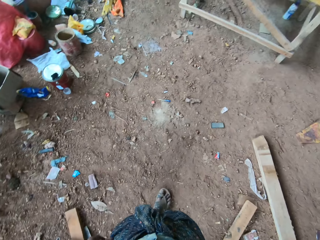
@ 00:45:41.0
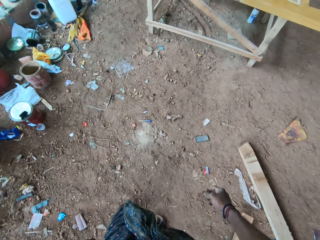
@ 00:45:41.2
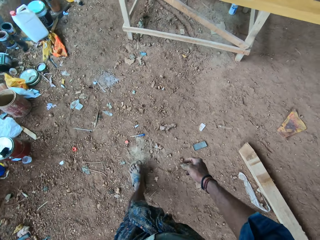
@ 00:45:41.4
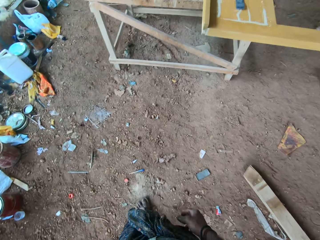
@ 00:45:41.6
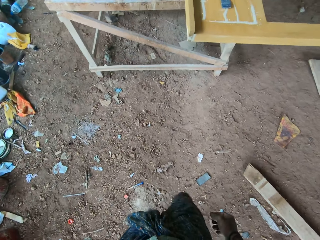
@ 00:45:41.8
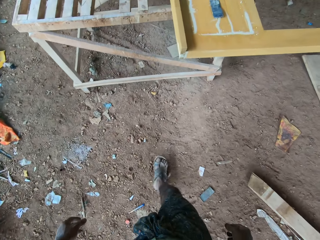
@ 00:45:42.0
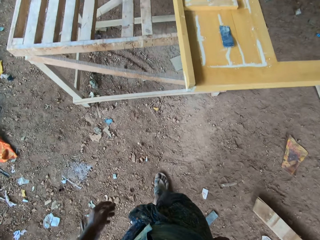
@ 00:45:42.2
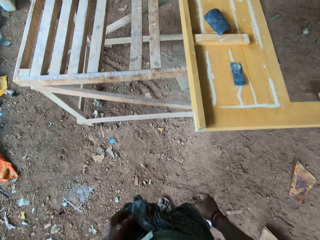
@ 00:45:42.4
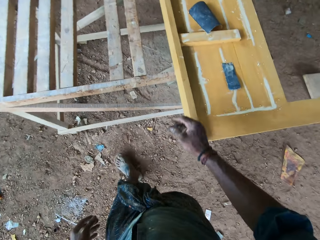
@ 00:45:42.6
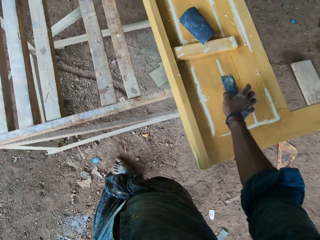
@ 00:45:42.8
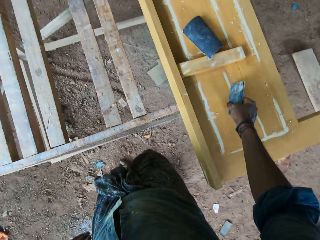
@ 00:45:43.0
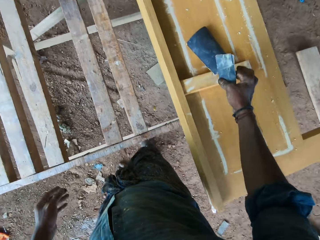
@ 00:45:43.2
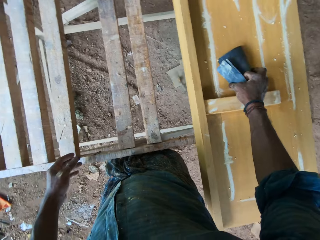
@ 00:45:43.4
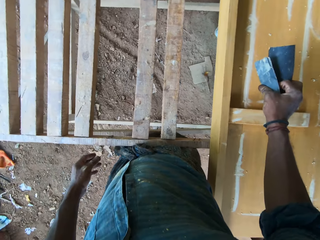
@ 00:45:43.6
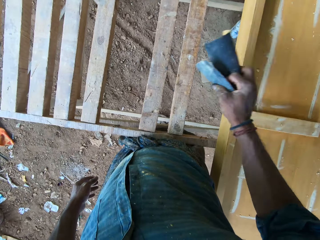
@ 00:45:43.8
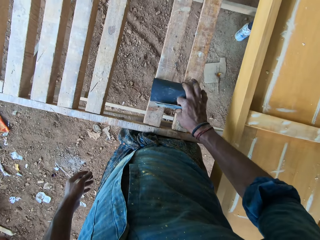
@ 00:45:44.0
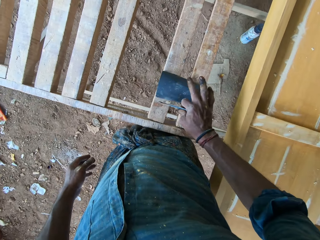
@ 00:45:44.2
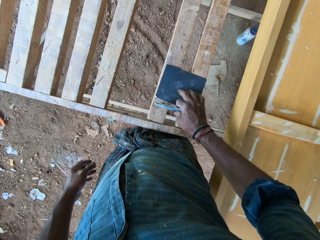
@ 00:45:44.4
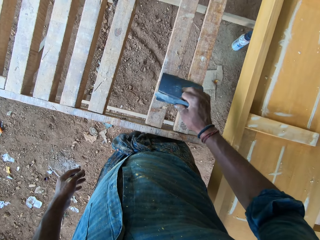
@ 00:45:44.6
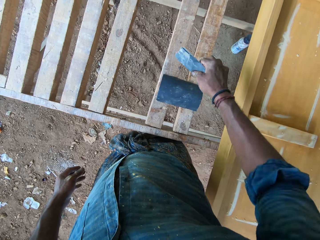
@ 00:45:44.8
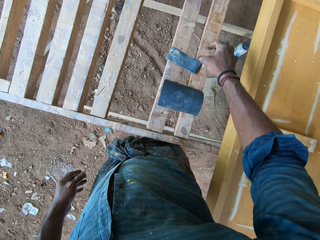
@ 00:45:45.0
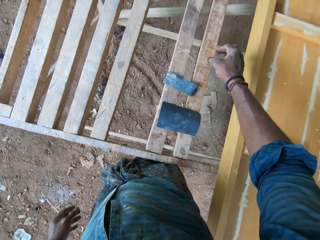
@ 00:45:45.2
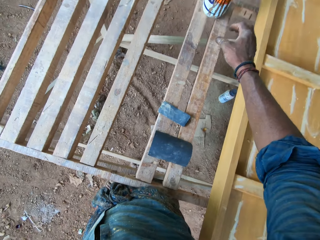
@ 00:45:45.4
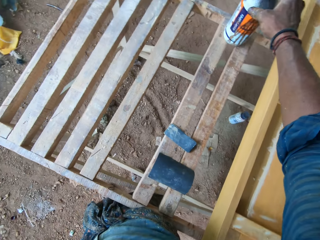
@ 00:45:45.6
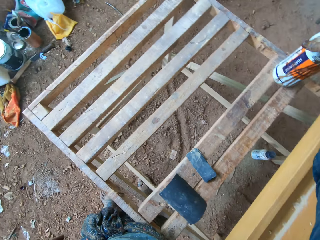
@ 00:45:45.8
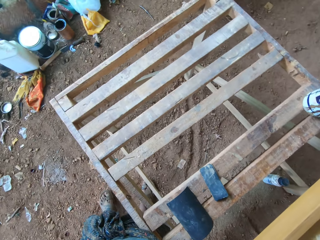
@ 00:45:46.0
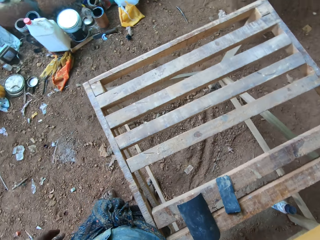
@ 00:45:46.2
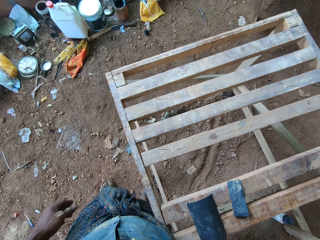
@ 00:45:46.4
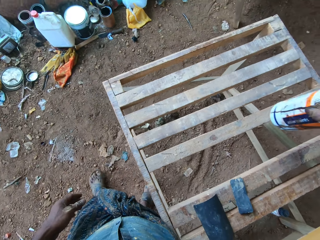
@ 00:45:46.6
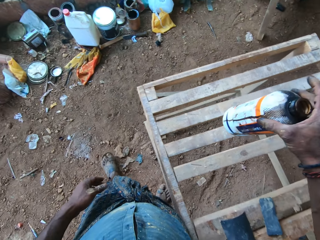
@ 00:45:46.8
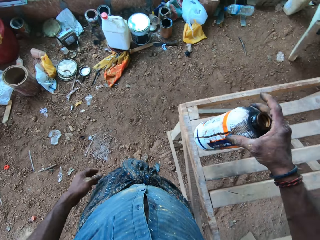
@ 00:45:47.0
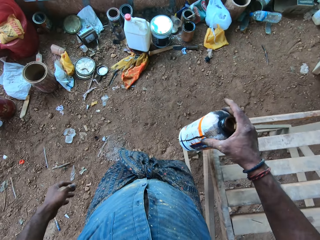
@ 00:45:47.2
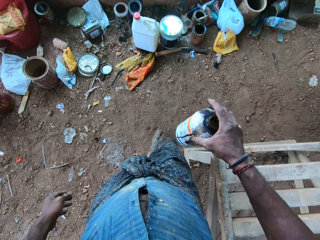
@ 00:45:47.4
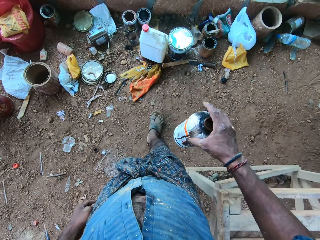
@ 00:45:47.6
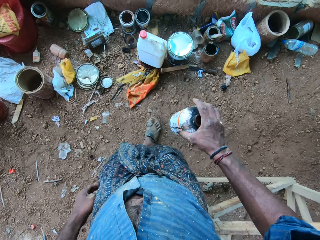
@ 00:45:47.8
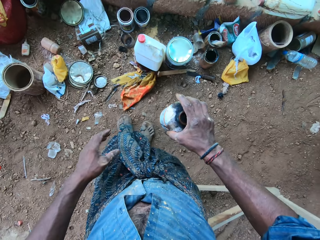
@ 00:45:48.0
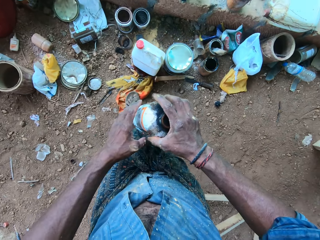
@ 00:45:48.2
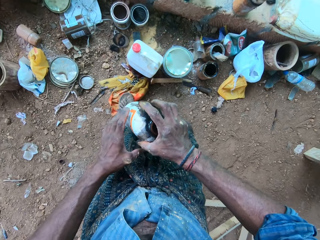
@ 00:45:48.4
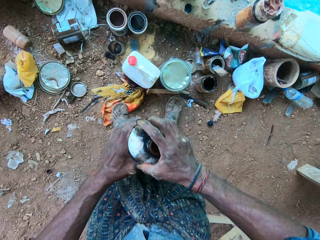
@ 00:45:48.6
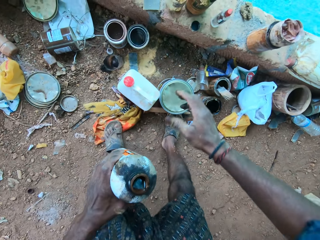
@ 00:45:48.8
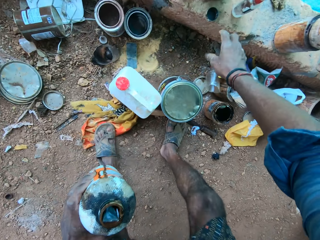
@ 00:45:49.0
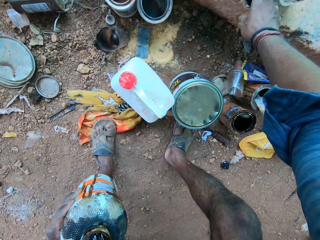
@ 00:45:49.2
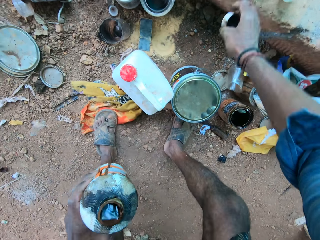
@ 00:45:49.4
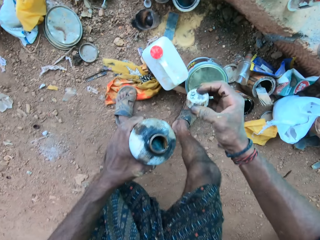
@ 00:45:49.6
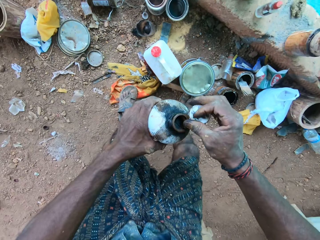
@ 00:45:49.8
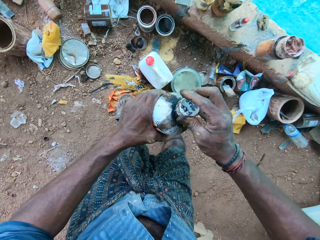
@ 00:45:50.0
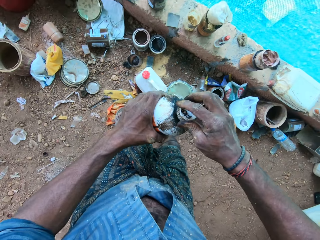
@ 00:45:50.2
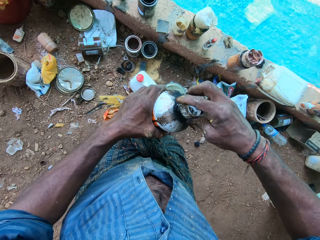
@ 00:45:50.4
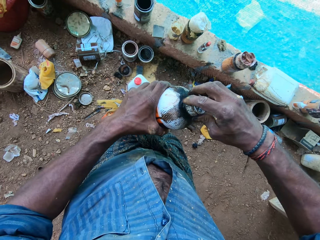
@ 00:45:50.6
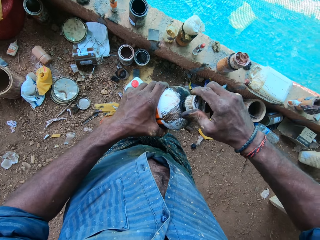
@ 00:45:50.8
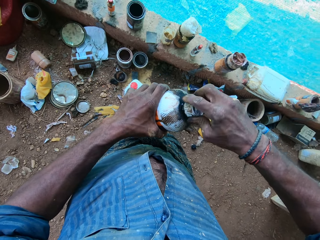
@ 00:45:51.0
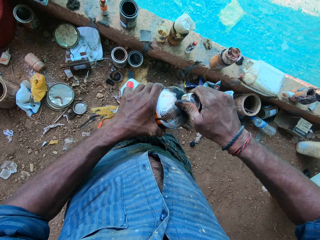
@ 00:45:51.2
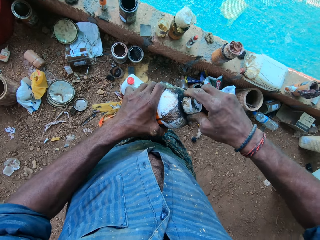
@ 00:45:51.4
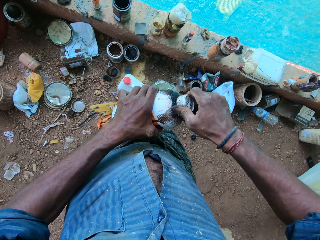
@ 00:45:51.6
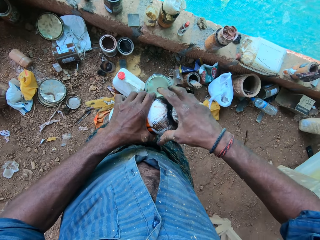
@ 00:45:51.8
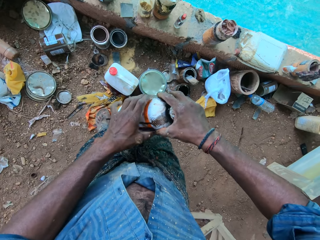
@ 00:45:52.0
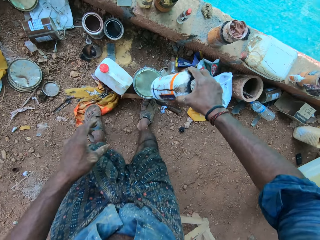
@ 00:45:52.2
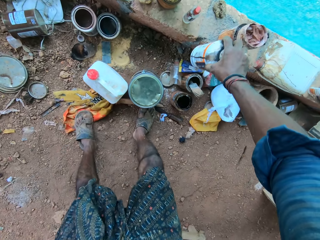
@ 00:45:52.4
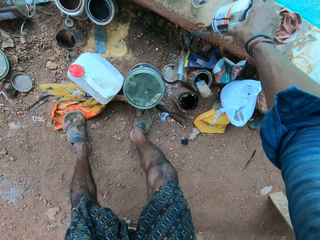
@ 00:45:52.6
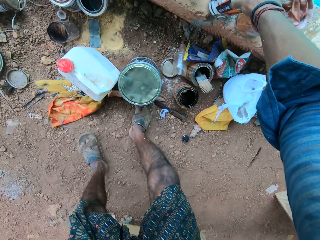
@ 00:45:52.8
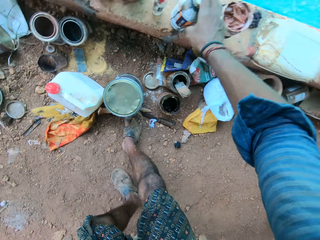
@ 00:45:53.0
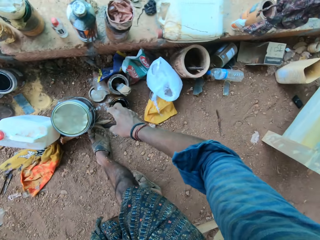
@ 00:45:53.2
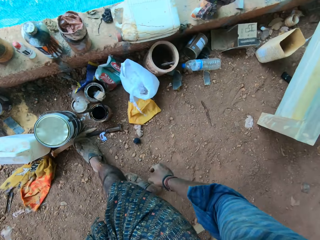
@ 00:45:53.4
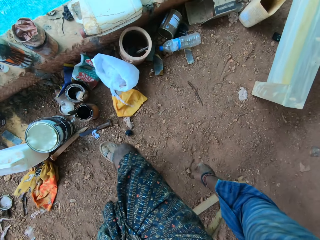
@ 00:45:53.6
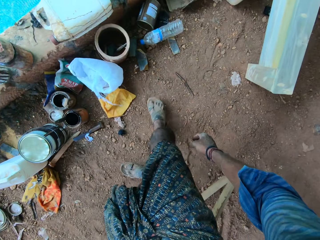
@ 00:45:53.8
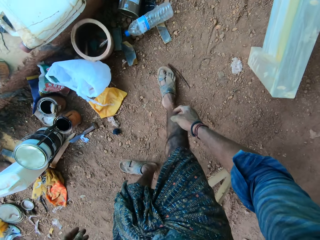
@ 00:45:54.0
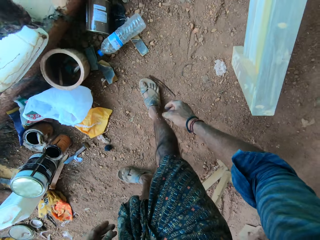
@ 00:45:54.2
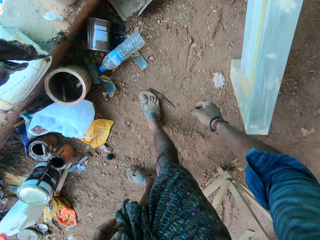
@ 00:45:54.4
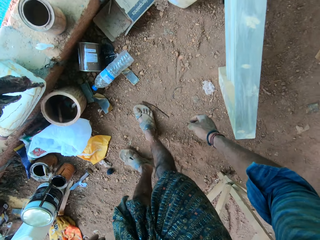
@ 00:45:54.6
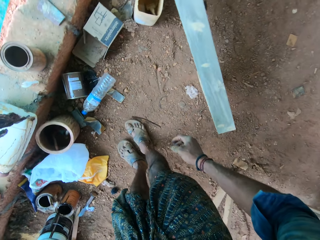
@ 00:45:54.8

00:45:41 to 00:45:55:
The camera wearer picks up a sandpaper from a wooden frame on a workbench with his right hand. He picks up the sandpaper again. He drops the sandpaper on the workbench with his right hand. He touches the sandpaper on the workbench with his right hand. He drops the sandpaper on the workbench with his right hand. He picks up a bottle from the workbench with his right hand. He passes the bottle from his right hand to his left hand. He picks up a cover from a wall with his right hand. He covers the bottle in his left hand with the bottle lid in his right hand. He passes the bottle from his left hand to his right hand. He drops the bottle on the wall with his right hand.

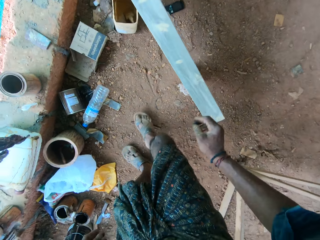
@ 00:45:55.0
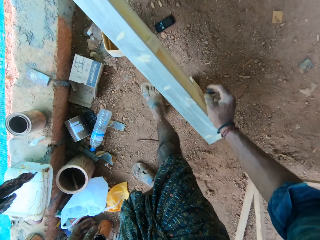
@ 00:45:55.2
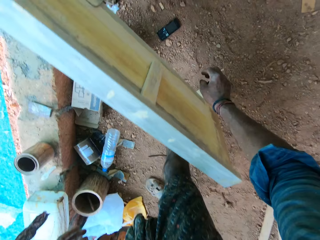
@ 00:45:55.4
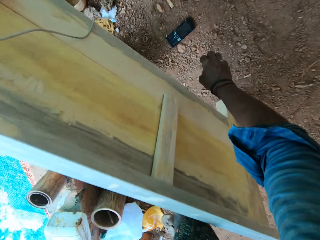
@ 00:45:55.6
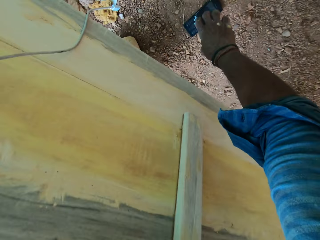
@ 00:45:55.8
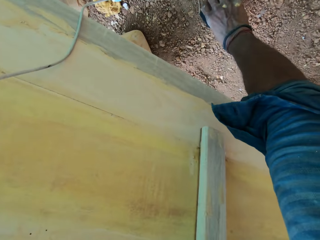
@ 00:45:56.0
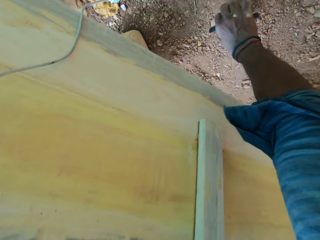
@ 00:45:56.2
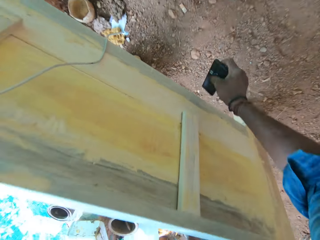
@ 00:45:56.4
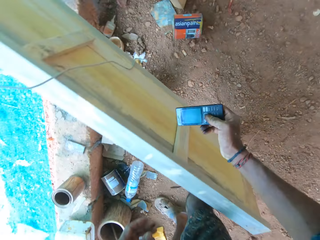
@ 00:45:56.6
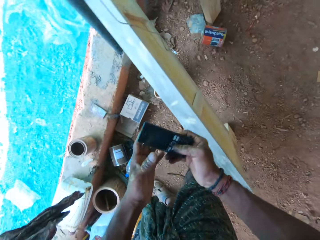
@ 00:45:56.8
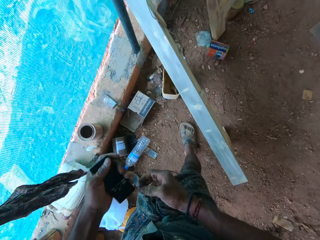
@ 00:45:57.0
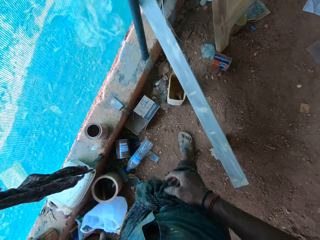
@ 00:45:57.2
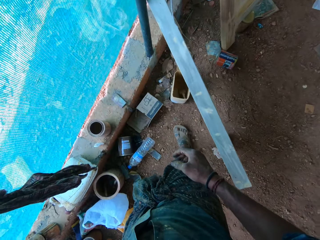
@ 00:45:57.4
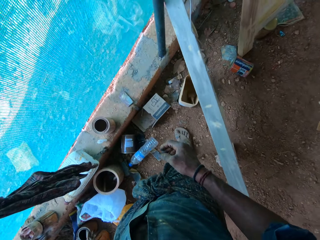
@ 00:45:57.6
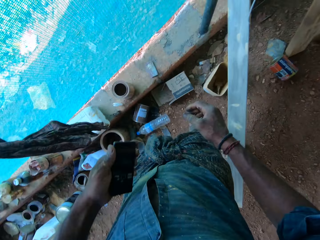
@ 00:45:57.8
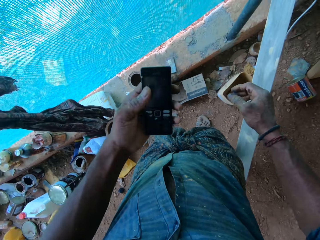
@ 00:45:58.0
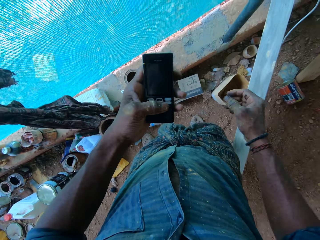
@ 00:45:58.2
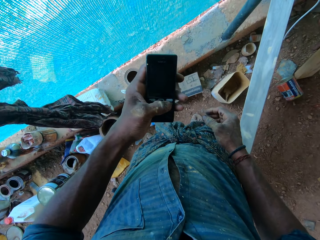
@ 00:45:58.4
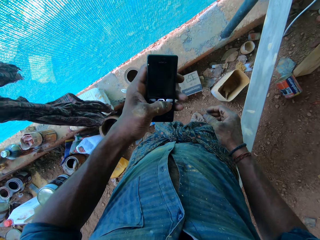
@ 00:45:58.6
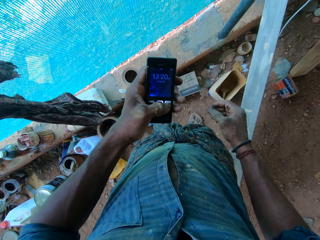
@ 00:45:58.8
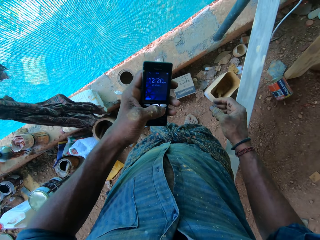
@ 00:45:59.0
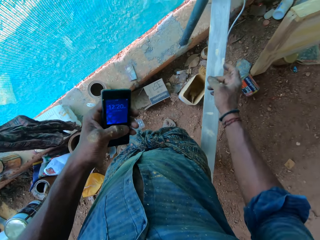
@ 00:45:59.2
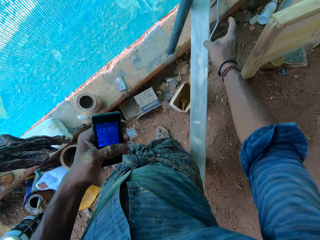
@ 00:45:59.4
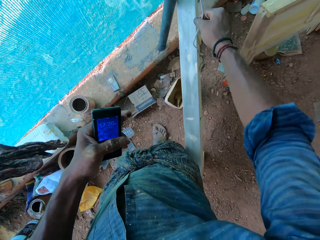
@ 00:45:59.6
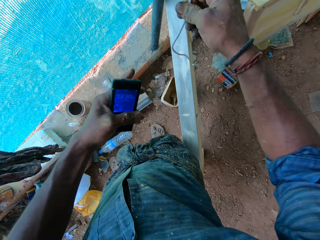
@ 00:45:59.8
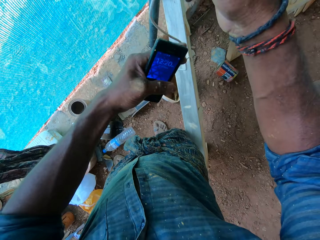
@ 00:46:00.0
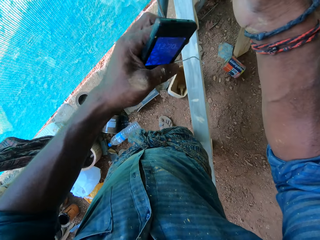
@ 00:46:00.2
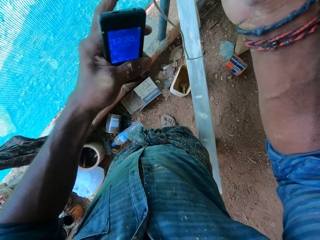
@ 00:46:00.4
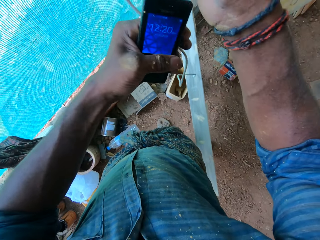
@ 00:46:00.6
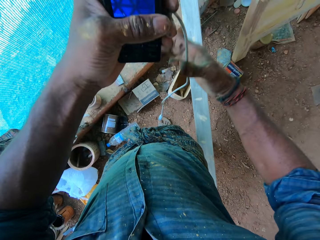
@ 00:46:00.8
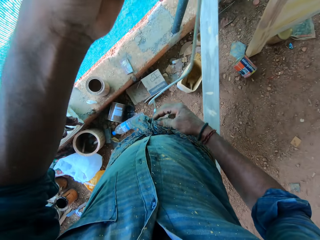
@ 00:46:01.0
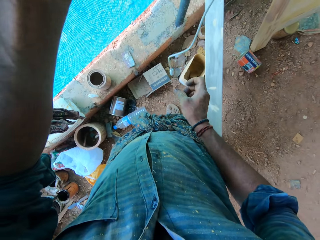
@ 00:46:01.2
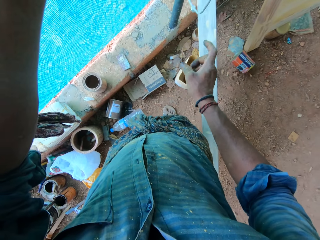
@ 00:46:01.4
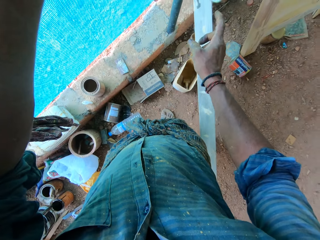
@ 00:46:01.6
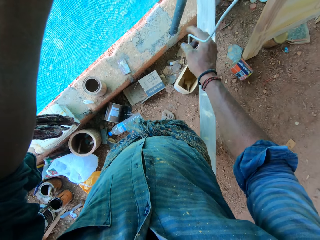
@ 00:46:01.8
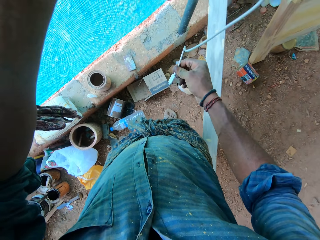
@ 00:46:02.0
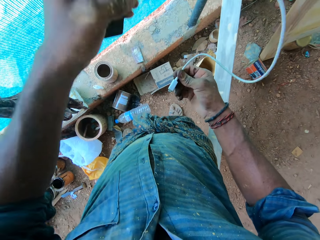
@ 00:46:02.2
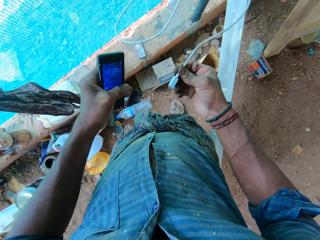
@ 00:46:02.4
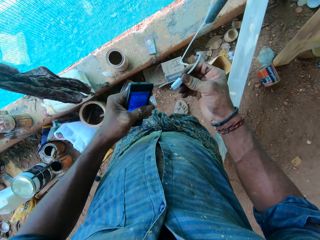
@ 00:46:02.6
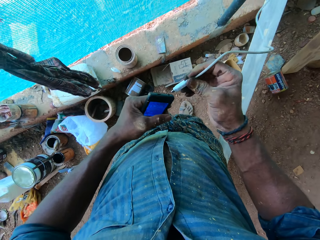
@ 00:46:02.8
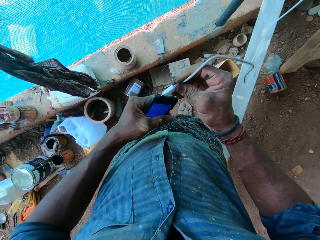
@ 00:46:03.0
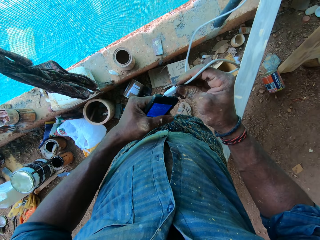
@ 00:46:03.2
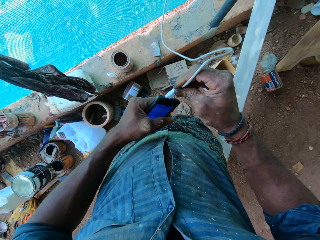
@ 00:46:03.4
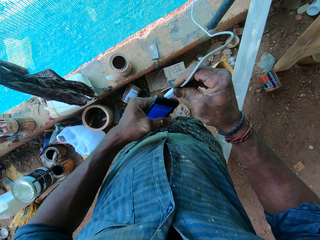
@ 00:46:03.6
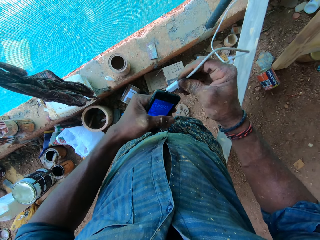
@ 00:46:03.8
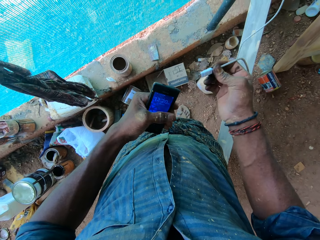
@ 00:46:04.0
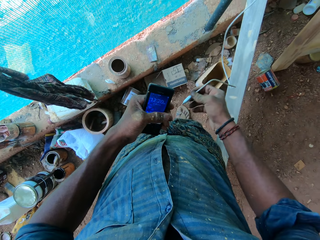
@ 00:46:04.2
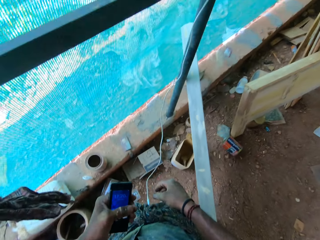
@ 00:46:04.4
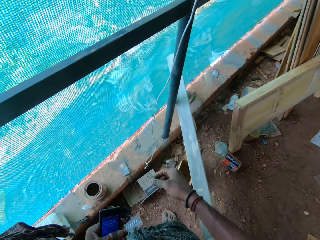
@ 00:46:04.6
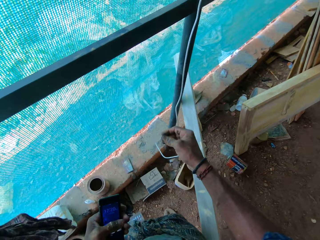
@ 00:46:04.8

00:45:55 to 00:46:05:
The camera wearer picks up a phone from the ground with his right hand. He passes the phone from his right hand to his left hand. He cleans the phone on his clothes with his left hand. He operates the phone with his left hand. He grabs a cord or cable with his right hand. He pulls up the cord with both hands. He grabs the USB connector on the cord with his right hand. He touches the phone in his left hand with the USB connector in his right hand. He connects the phone with the cable. He drops the cord with his right hand.
